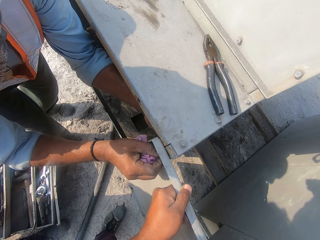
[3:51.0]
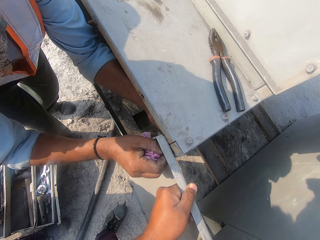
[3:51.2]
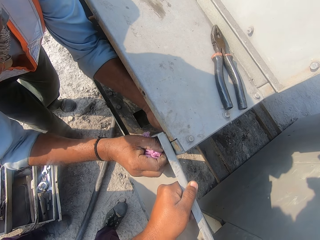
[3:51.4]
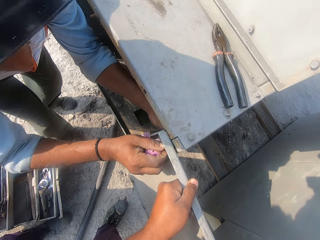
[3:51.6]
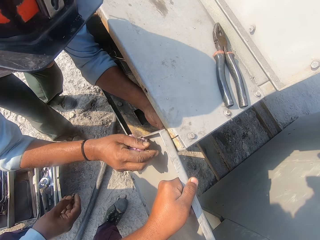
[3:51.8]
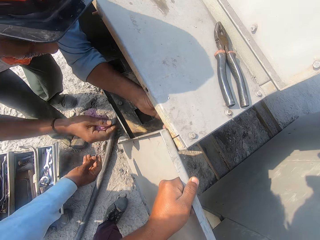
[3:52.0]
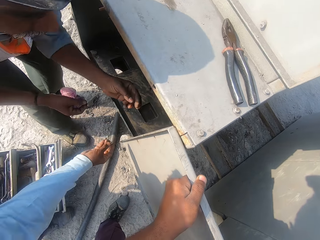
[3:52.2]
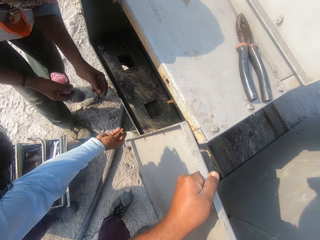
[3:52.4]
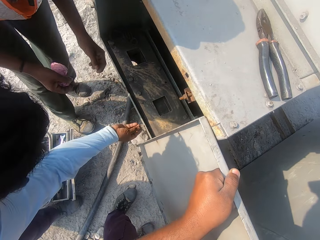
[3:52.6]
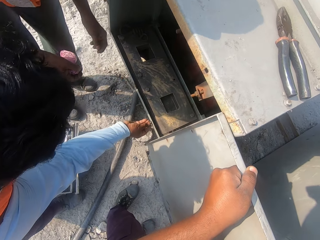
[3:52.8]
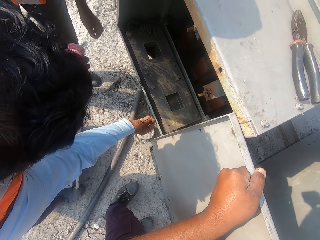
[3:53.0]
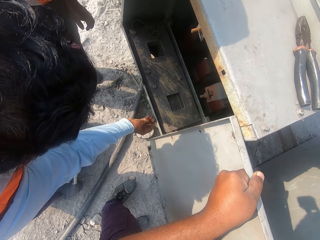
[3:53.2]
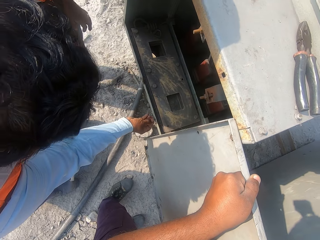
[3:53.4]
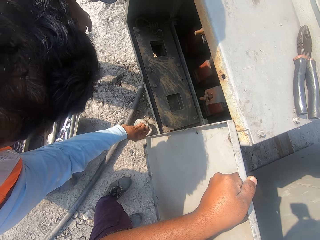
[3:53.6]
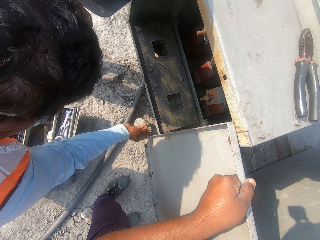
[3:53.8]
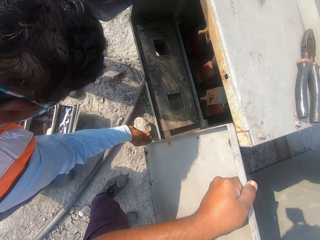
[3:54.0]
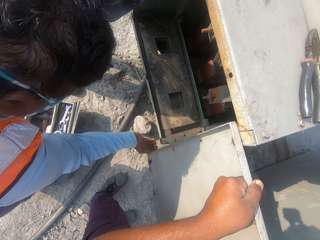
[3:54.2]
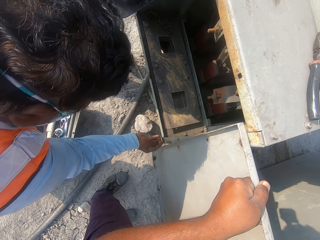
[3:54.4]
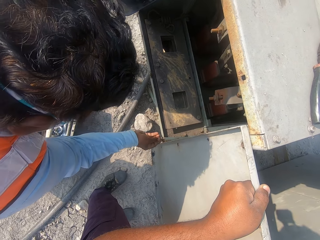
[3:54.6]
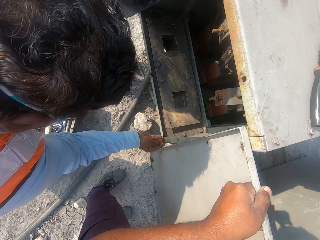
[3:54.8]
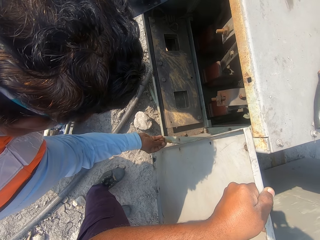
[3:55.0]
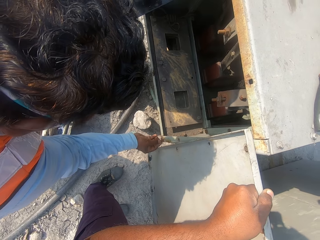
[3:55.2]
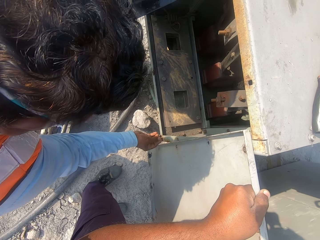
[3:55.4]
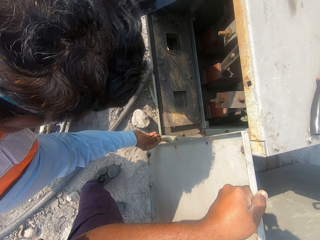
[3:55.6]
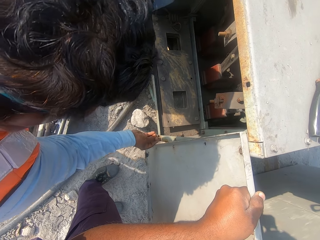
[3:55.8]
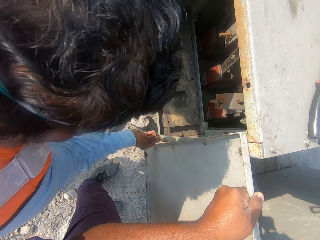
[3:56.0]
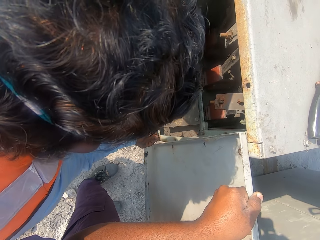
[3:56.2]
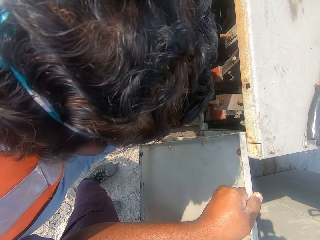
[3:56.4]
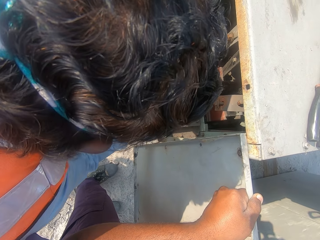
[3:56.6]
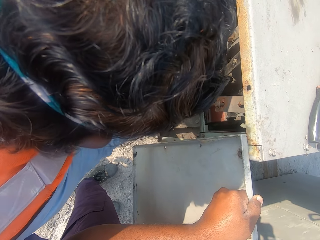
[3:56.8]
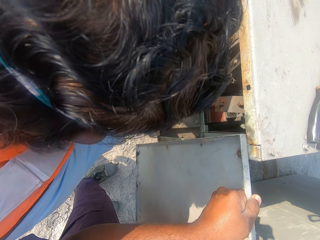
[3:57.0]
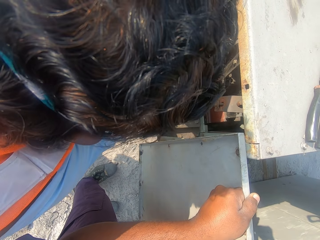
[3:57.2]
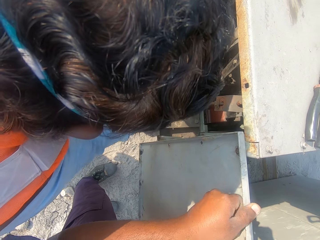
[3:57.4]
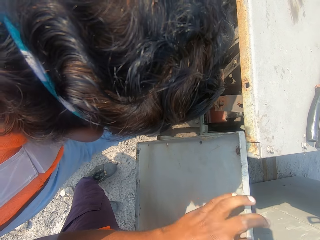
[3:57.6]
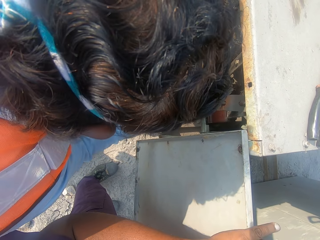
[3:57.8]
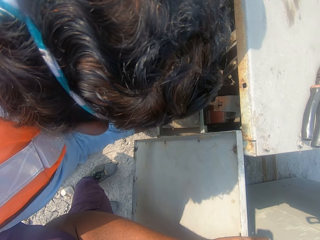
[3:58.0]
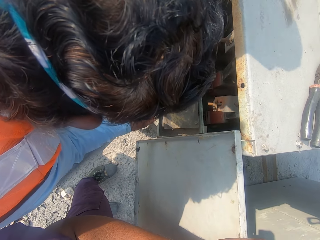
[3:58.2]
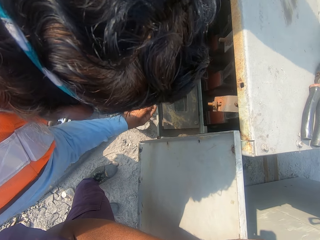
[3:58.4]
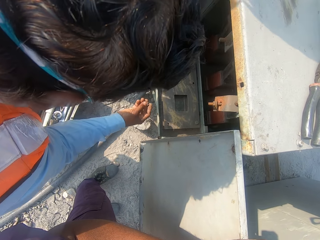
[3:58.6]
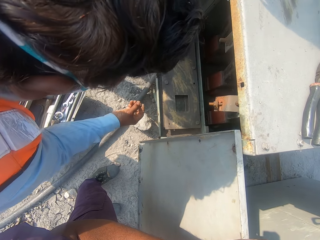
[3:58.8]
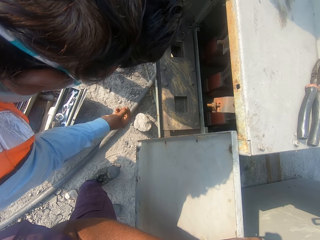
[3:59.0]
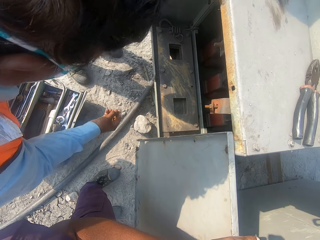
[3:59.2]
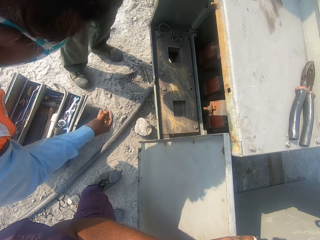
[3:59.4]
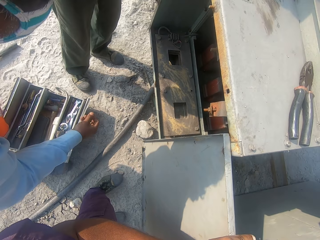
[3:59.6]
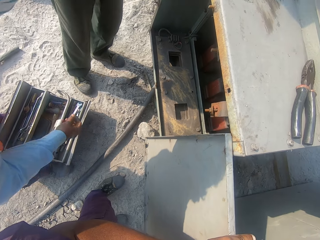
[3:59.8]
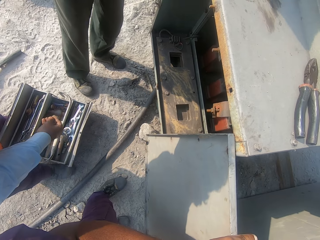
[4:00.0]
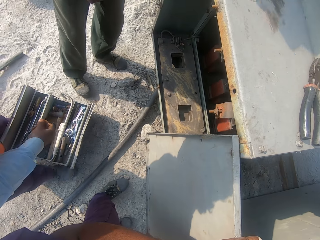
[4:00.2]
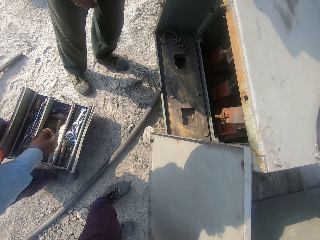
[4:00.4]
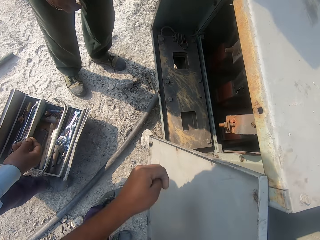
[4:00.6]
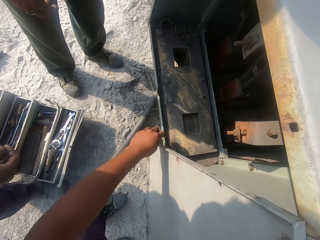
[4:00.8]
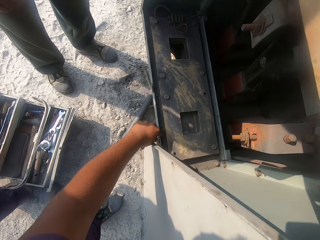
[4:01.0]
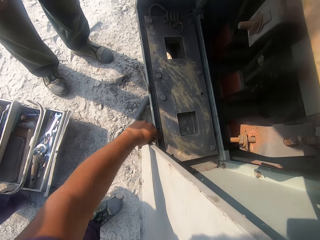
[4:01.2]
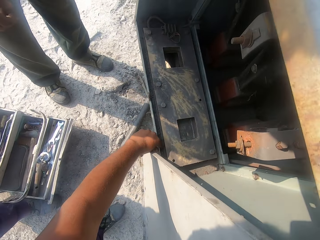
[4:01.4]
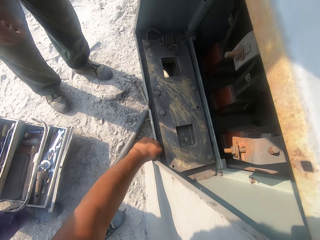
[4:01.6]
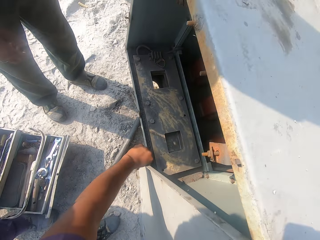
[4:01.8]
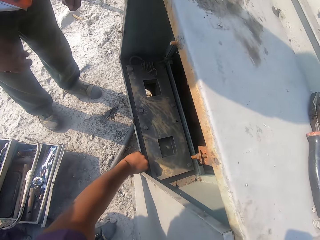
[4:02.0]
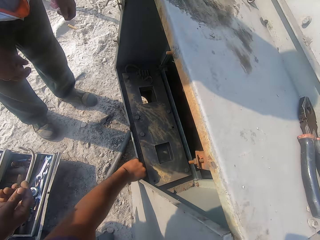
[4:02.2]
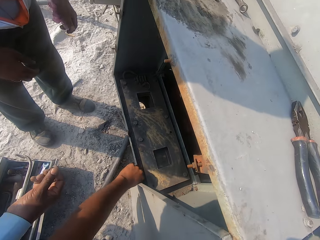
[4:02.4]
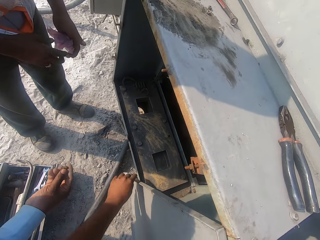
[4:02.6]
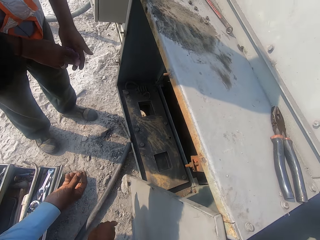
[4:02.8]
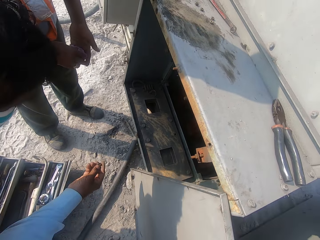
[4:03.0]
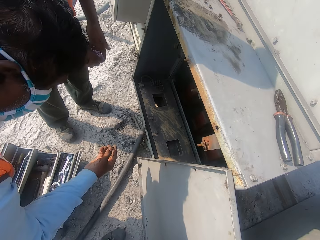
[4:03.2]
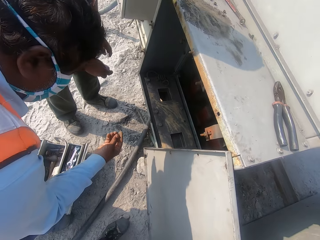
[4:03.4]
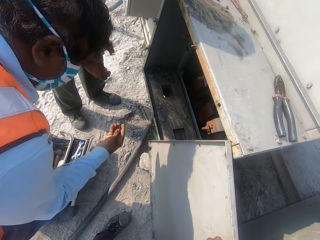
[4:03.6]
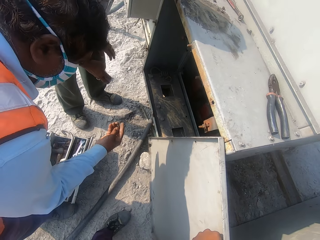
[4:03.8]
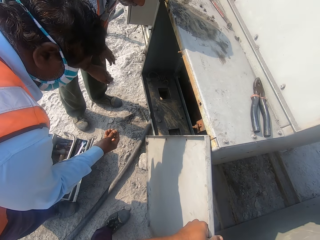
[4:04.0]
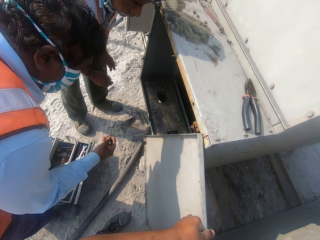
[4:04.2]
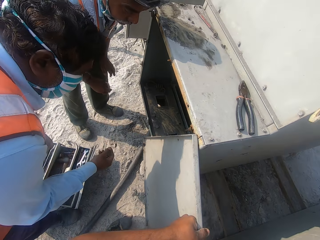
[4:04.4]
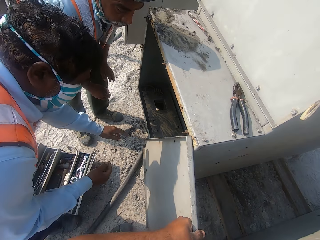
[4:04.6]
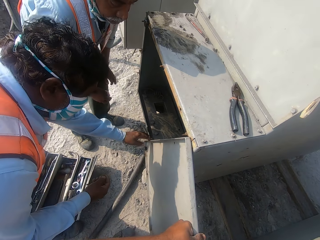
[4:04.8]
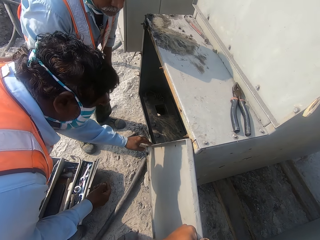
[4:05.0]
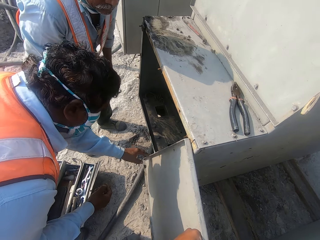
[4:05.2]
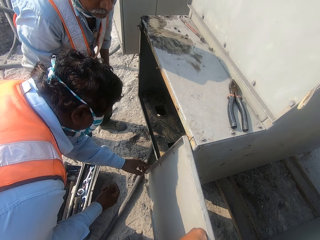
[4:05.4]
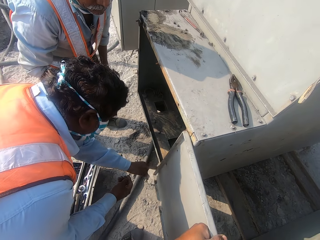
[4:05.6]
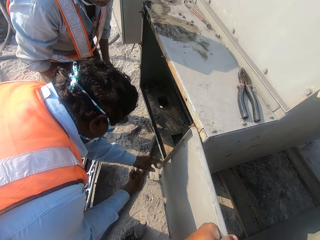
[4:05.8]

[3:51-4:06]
A man fits a screw on the ventilation housing. The camera wearer fits a bolt on the ventilation housing. They touch the regatron power supply part.

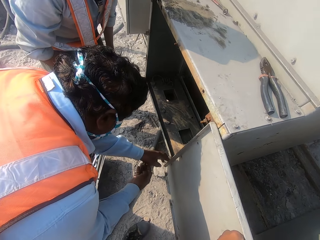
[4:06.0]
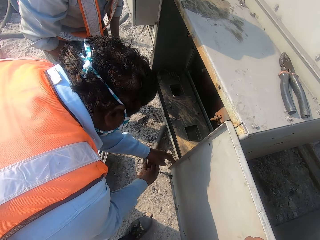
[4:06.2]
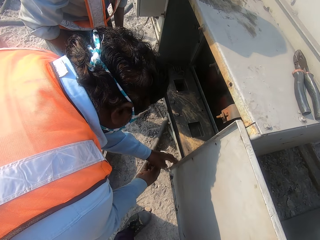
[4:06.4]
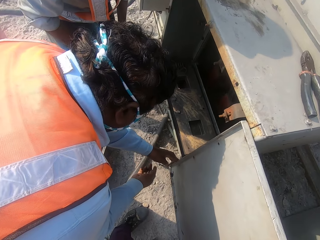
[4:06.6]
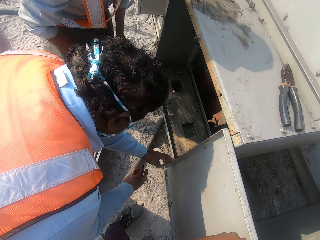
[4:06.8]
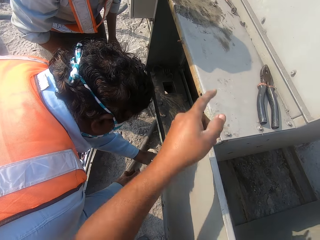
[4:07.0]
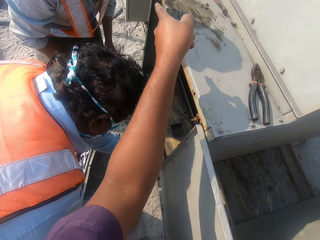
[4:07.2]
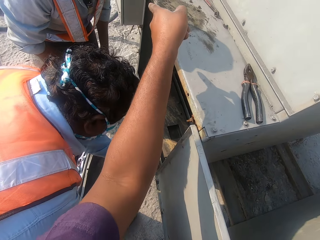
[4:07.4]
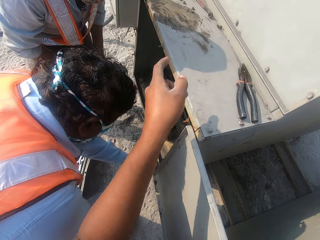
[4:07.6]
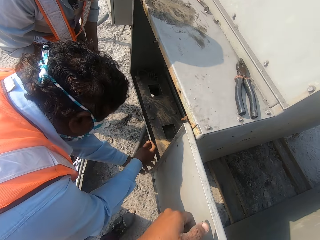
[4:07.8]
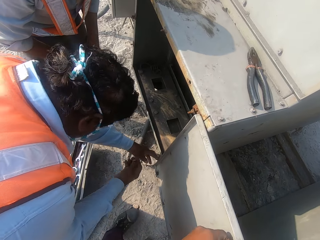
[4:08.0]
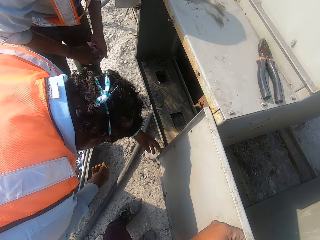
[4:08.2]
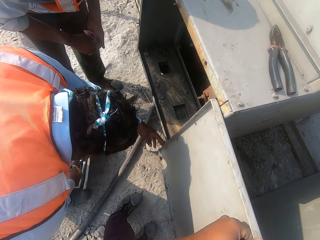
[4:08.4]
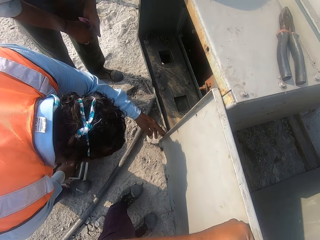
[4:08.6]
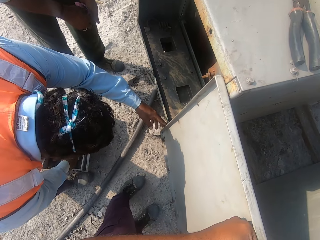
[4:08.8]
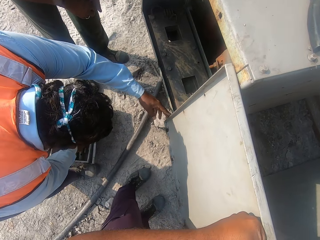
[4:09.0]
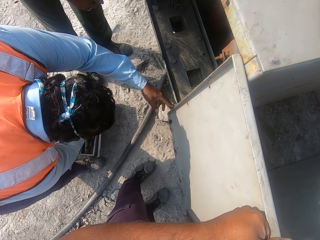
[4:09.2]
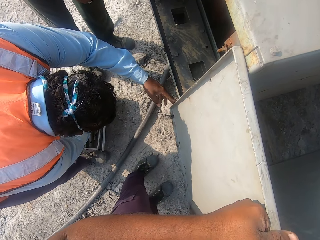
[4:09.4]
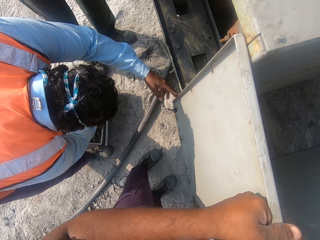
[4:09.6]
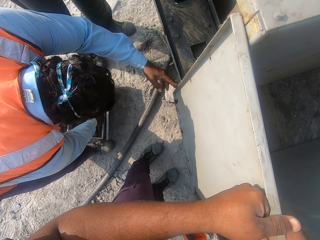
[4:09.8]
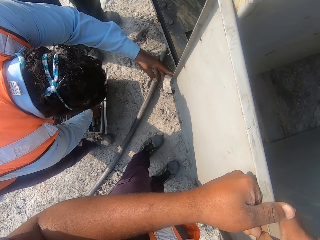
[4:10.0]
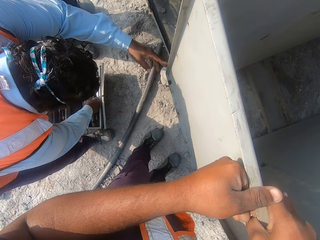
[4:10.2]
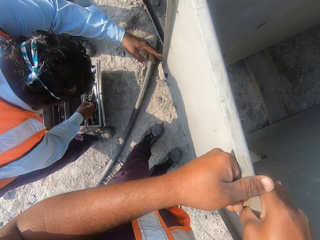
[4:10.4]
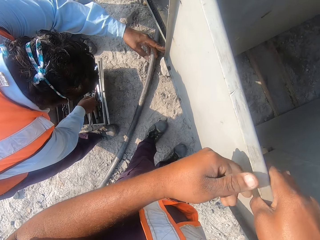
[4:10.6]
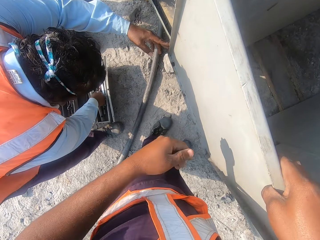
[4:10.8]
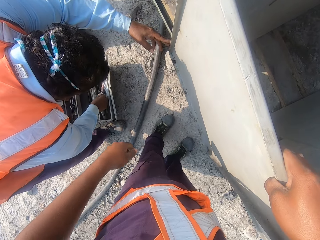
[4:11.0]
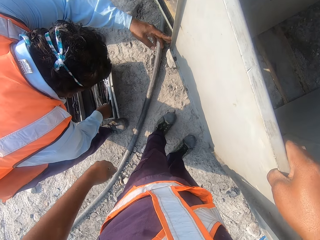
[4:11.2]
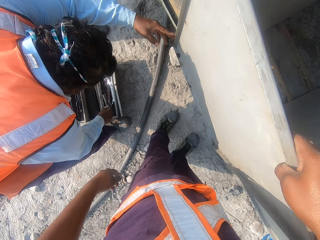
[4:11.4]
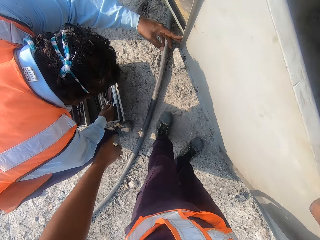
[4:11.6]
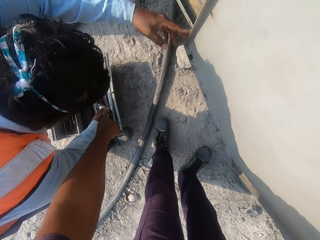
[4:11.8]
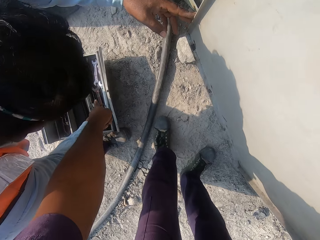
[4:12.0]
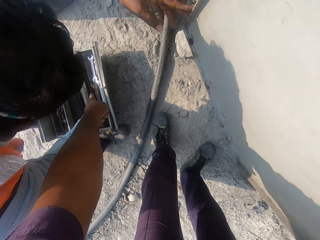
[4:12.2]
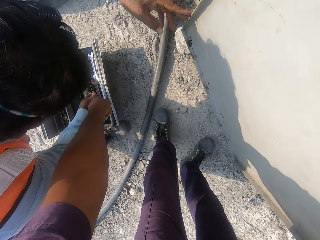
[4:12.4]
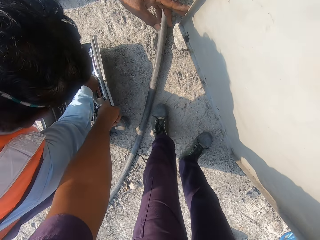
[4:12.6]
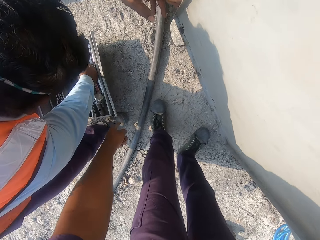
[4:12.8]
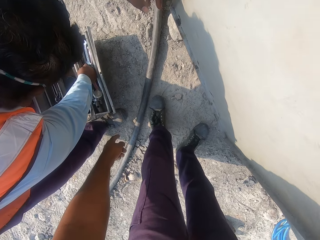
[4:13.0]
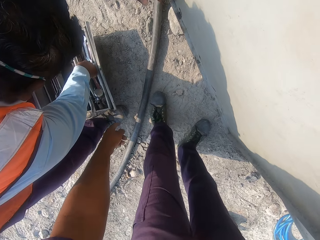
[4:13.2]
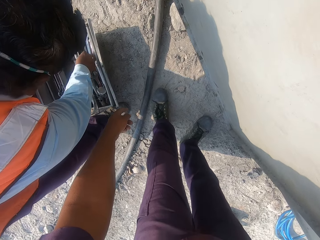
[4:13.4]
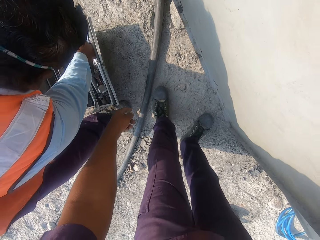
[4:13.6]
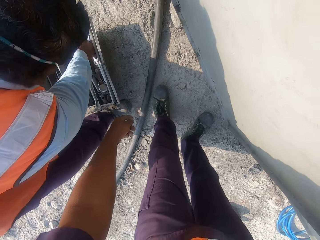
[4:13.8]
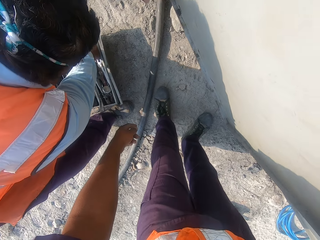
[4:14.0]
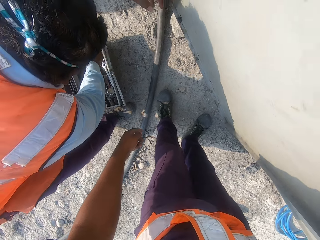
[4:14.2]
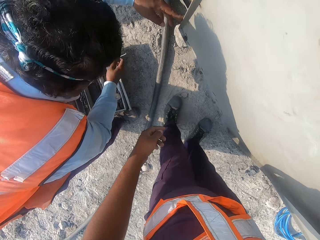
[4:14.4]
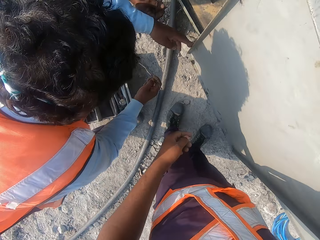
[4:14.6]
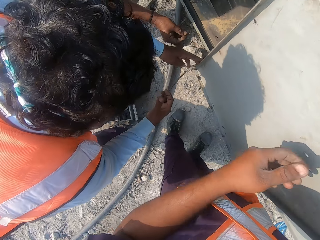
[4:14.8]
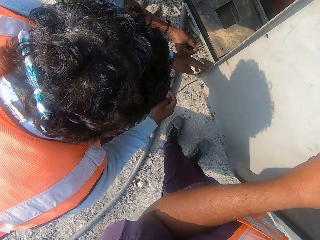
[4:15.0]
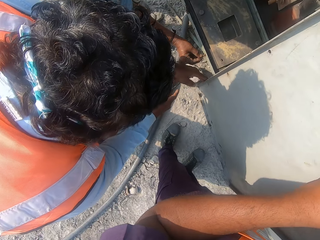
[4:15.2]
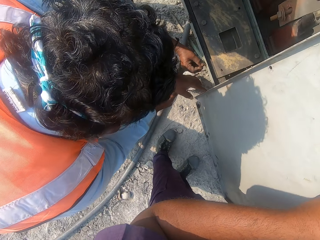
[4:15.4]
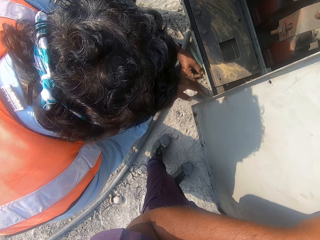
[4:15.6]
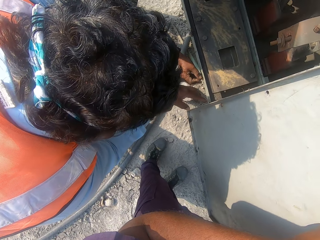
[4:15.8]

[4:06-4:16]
The camera wearer converses with a man. The man holds the ventilation housing top with one hand and searches inside the tool box. The camera wearer points inside the tool box.
